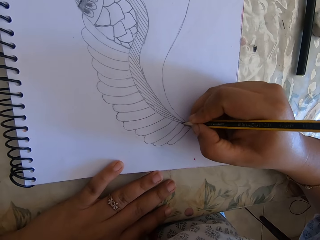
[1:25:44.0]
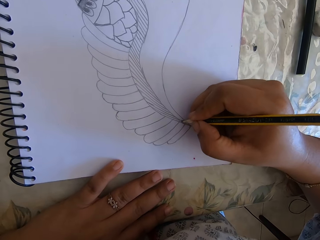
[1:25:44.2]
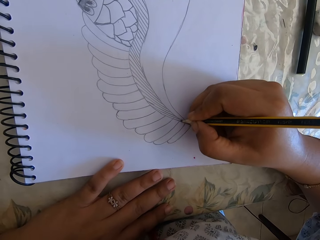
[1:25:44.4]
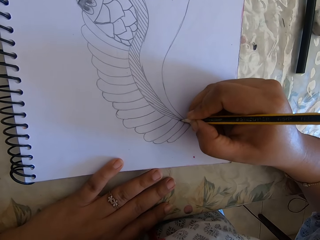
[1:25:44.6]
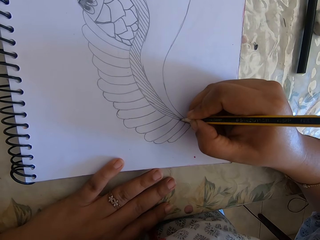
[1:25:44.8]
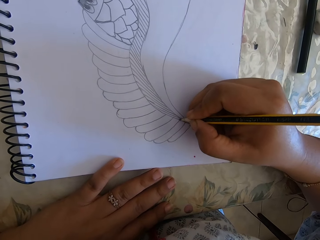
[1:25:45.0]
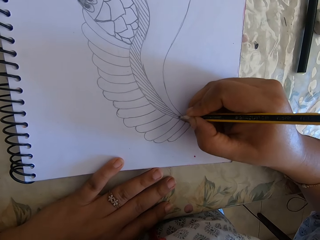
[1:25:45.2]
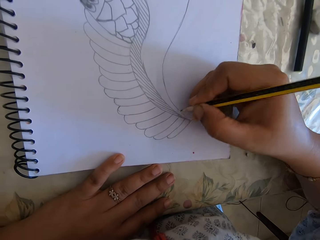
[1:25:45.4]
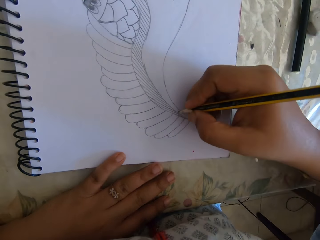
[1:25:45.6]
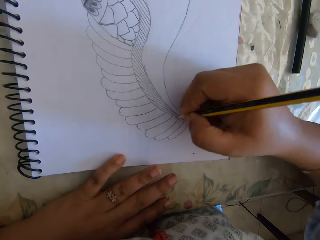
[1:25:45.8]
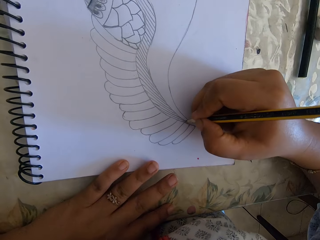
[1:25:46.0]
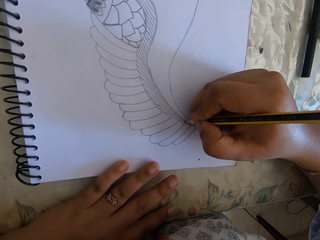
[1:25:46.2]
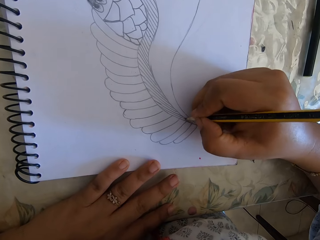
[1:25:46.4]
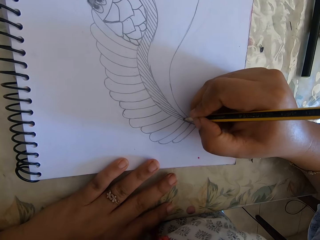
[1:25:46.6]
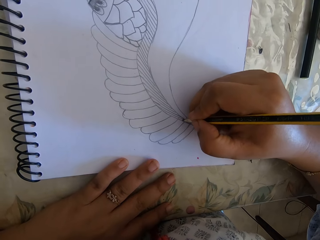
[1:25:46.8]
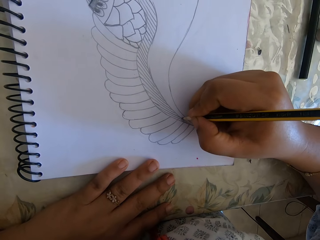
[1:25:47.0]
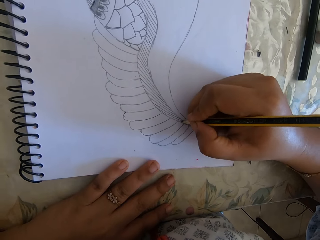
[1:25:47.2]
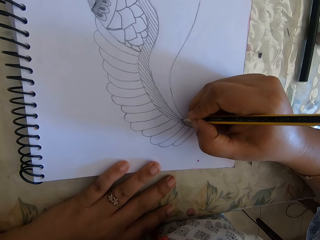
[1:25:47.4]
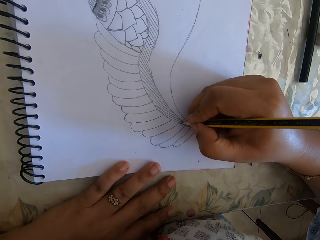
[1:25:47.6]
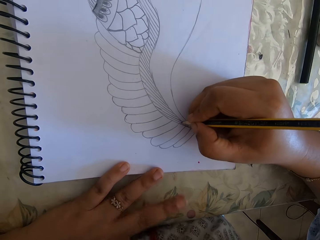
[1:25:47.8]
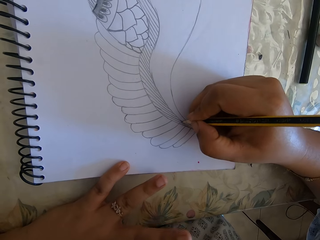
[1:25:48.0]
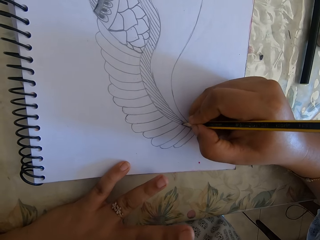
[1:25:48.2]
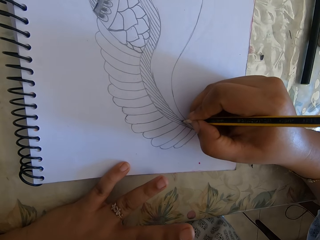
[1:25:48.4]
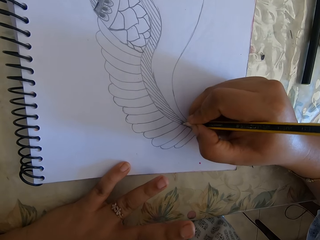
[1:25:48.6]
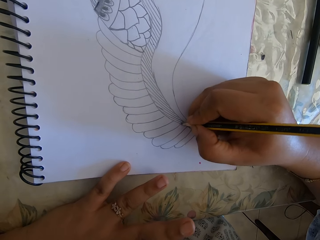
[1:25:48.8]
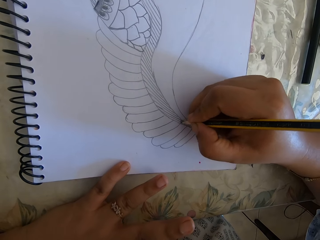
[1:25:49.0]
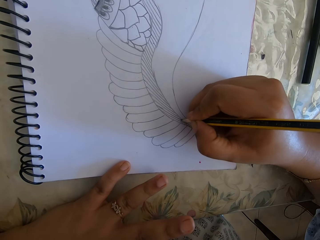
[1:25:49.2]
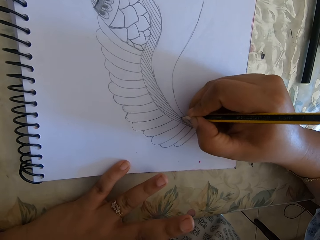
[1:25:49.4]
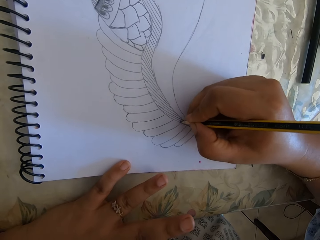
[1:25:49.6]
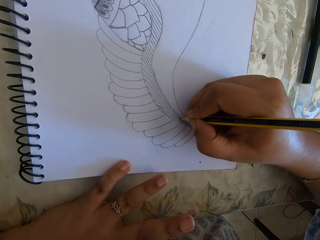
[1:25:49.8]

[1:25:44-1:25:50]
The camera wearer writes.

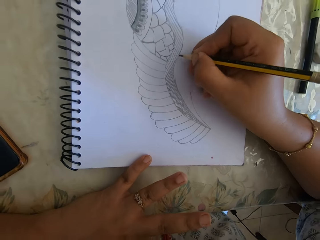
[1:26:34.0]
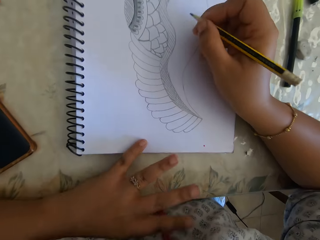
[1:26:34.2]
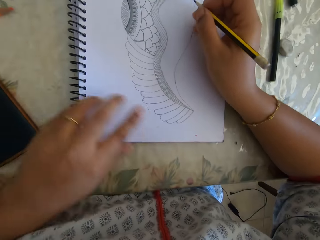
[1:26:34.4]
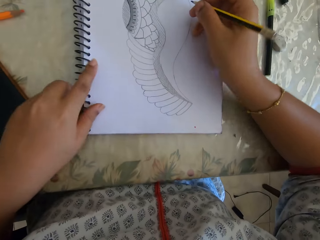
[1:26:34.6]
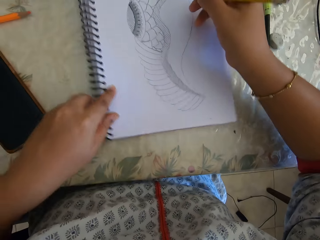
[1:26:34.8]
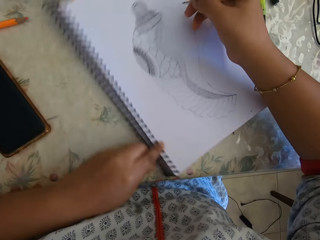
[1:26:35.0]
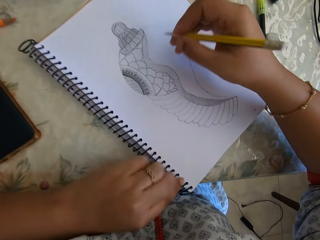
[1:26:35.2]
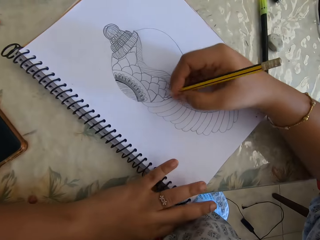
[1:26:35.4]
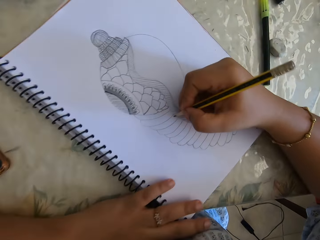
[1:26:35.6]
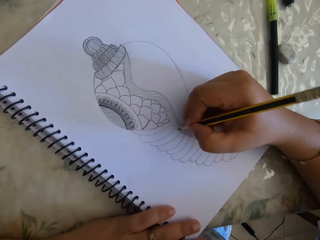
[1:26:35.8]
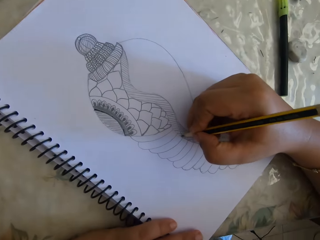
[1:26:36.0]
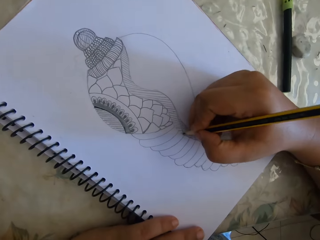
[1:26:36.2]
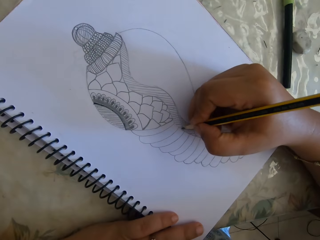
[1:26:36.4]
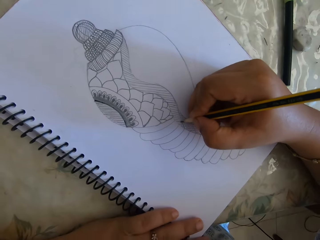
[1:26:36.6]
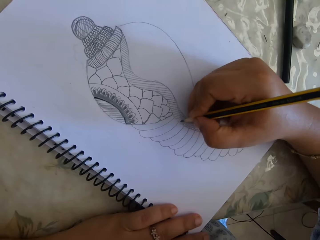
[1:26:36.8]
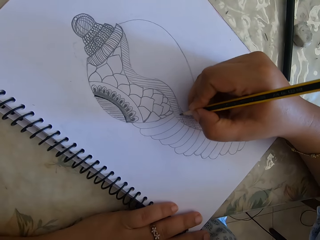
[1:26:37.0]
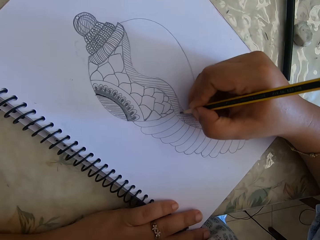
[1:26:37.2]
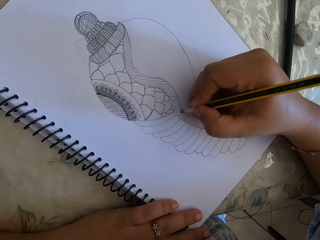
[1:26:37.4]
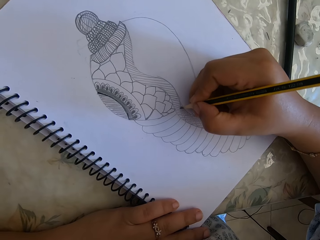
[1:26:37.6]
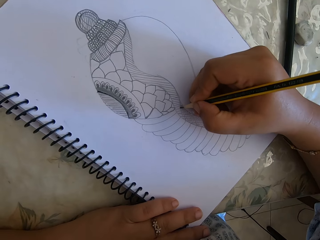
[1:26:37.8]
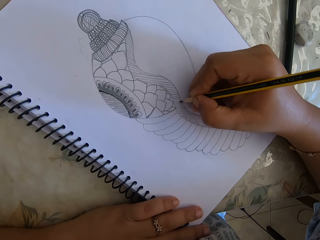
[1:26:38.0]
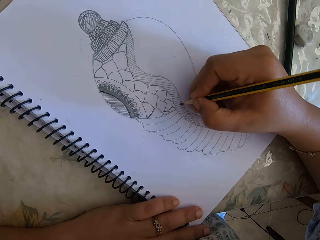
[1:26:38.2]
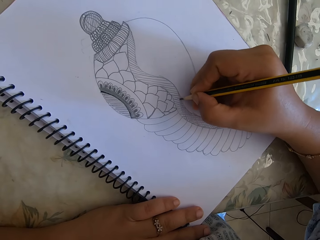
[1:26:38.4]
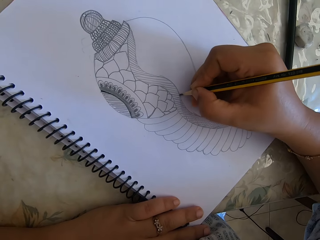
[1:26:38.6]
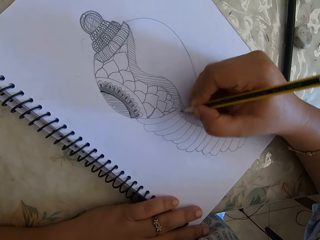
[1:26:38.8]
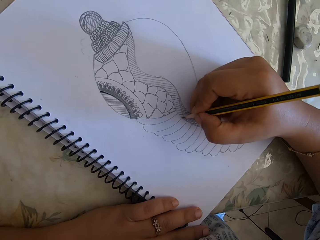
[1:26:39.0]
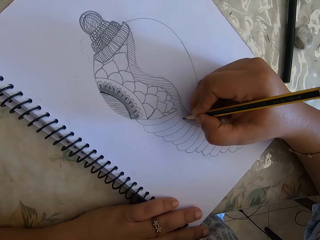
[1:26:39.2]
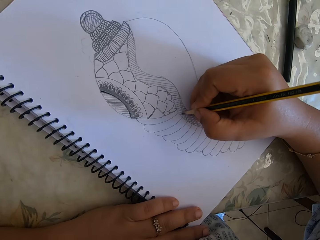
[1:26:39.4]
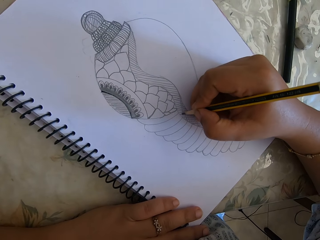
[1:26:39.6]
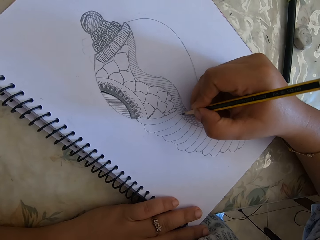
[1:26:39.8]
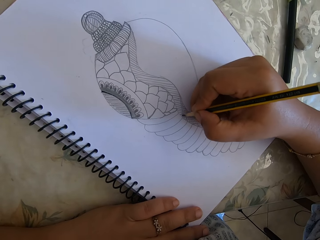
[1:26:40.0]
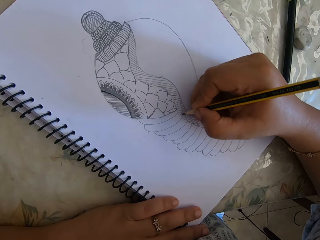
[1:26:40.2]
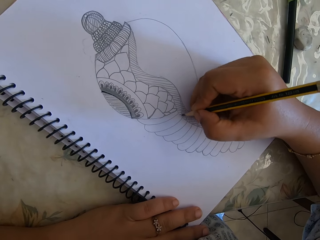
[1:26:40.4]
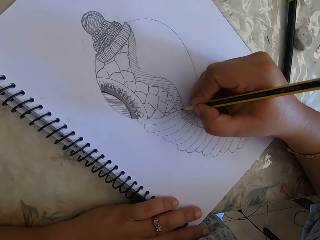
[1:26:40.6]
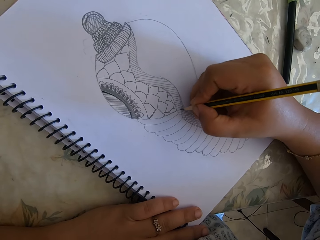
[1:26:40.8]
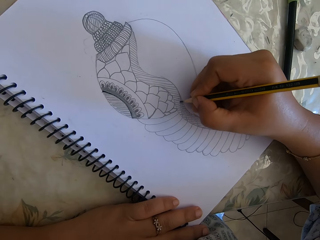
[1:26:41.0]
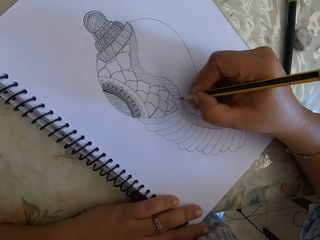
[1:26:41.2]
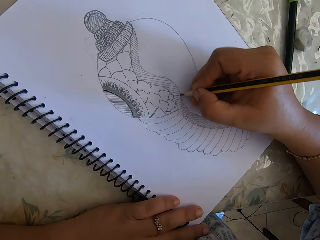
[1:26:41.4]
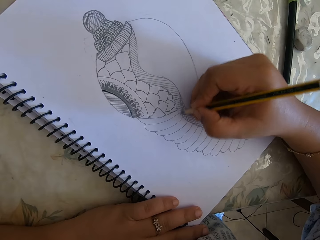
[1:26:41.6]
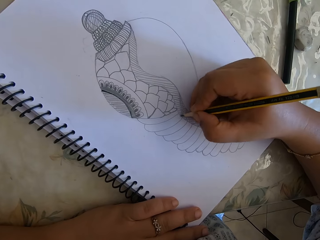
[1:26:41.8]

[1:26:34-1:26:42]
The camera wearer rotates the notebook. They draw on the notebook and talk.

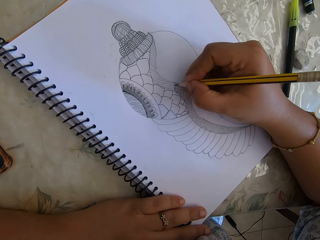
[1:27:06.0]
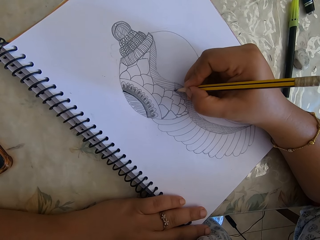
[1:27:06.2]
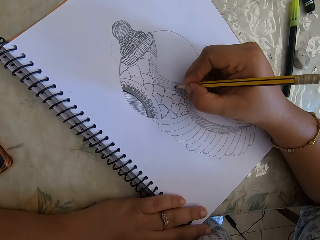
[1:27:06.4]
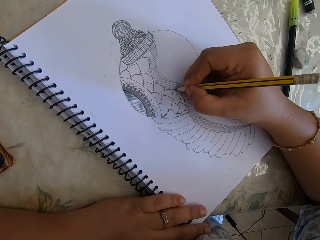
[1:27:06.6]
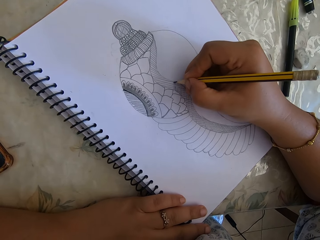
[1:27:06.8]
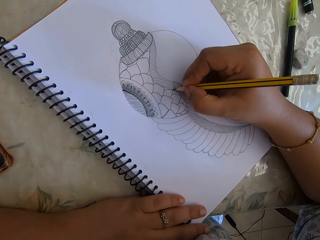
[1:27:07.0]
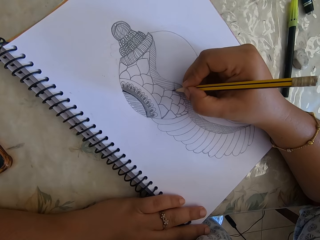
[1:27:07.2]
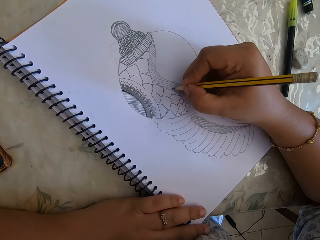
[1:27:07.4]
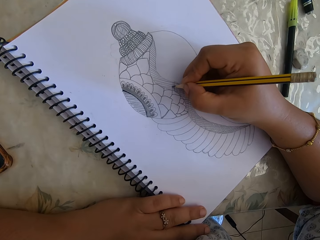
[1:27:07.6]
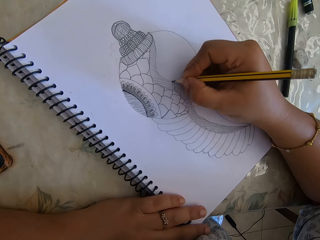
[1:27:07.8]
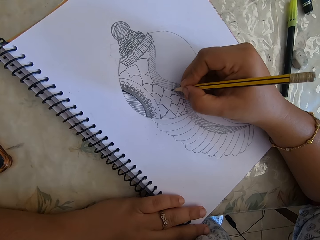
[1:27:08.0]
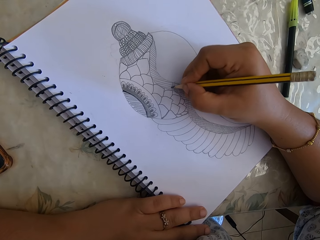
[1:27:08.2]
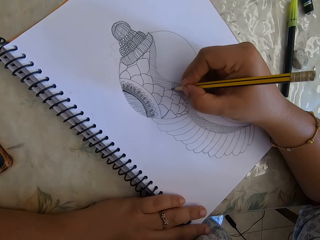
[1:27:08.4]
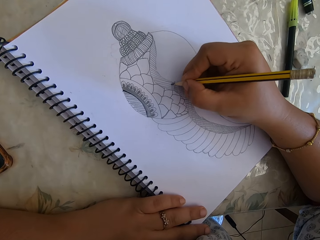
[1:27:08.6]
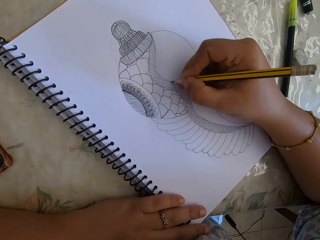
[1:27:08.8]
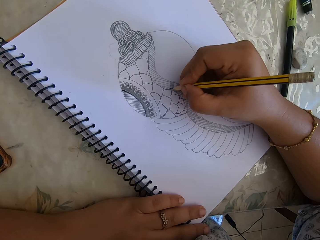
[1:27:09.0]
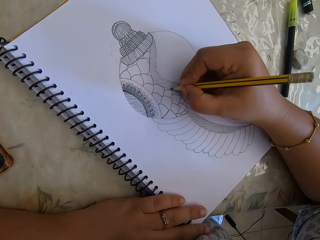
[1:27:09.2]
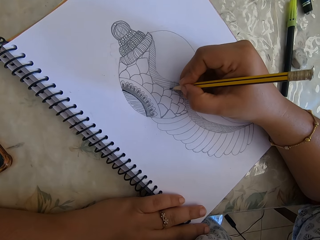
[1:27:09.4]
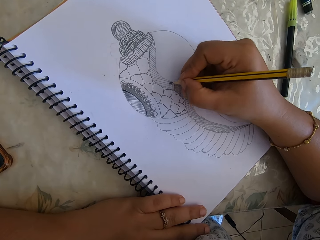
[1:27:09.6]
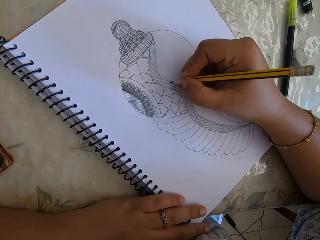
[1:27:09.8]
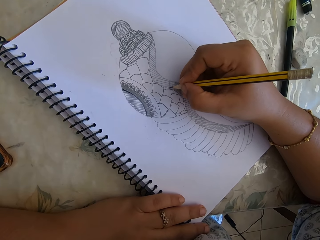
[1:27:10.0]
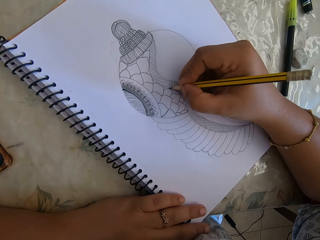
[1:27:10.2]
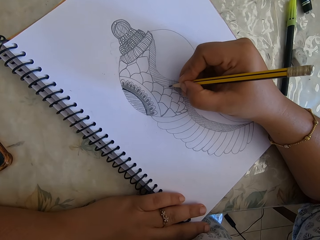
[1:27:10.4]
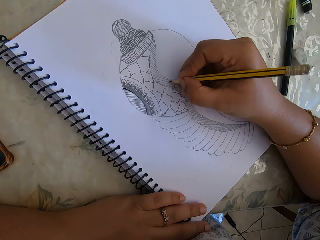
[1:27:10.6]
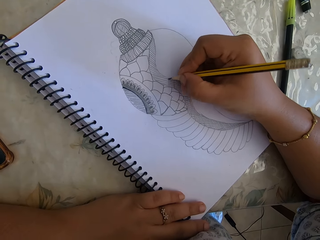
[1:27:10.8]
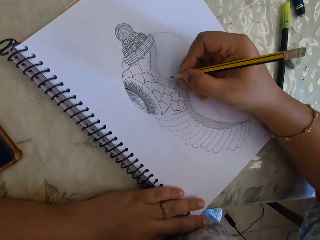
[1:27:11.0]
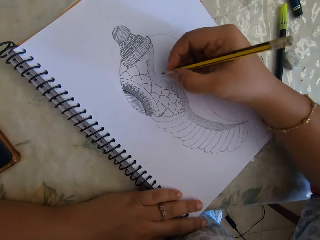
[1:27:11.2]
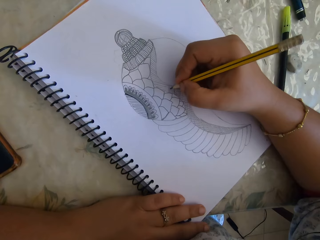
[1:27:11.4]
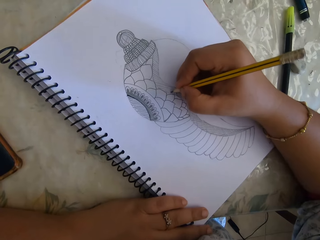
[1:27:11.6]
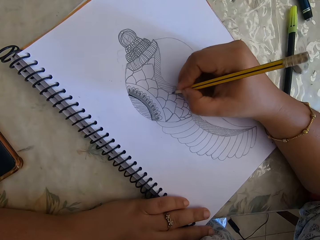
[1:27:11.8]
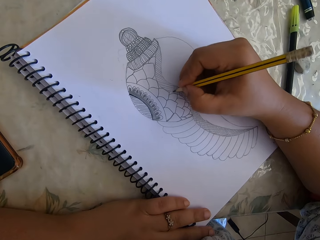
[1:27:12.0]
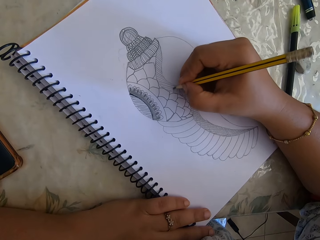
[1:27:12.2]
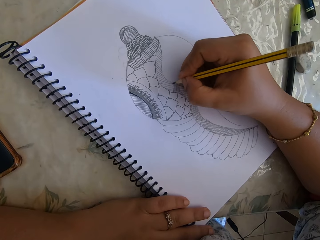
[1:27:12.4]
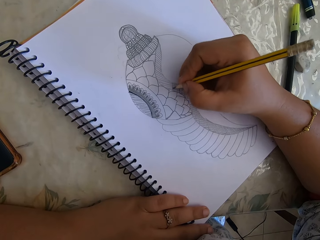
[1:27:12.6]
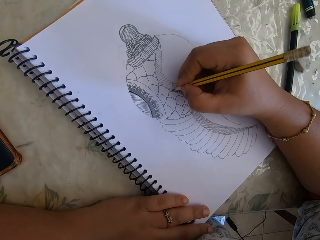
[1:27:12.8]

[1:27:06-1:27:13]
The camera wearer draws on the notebook.
